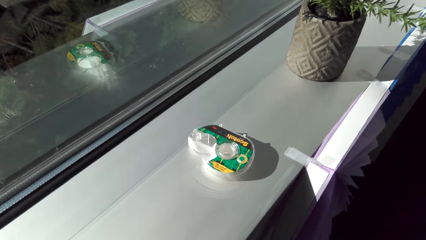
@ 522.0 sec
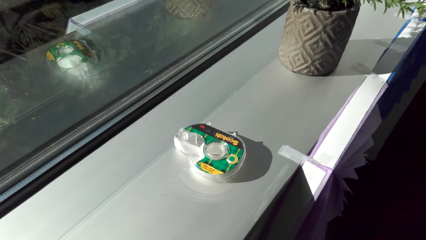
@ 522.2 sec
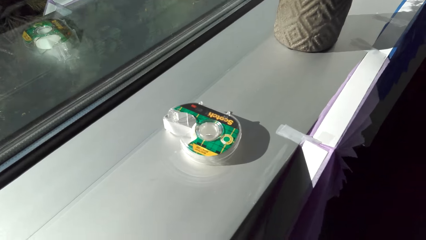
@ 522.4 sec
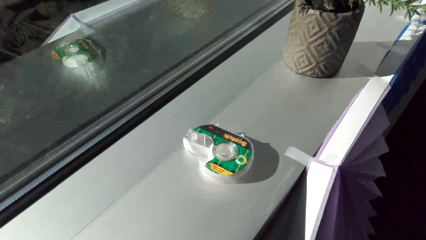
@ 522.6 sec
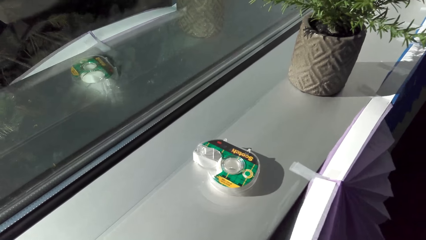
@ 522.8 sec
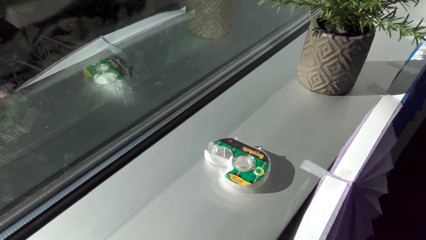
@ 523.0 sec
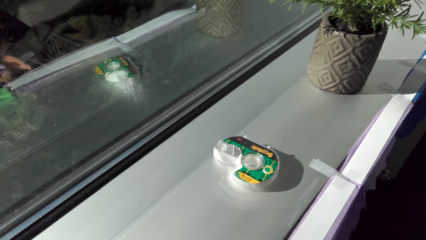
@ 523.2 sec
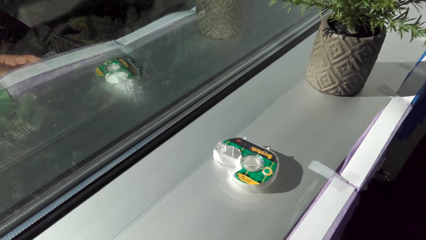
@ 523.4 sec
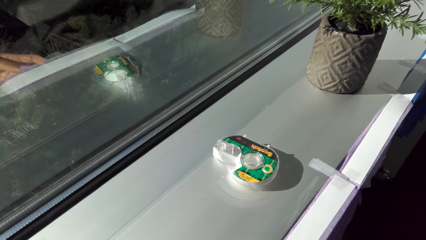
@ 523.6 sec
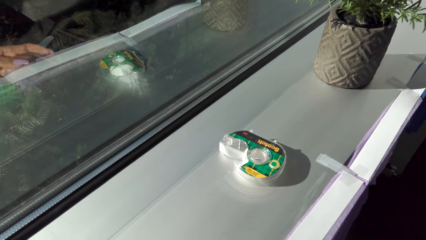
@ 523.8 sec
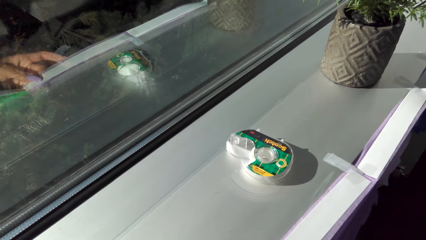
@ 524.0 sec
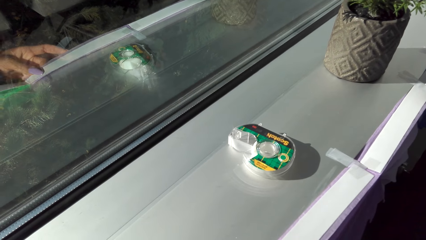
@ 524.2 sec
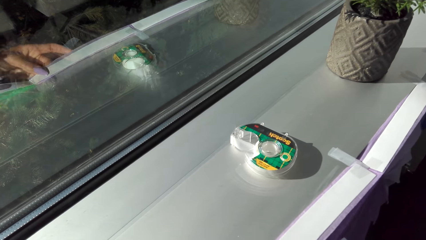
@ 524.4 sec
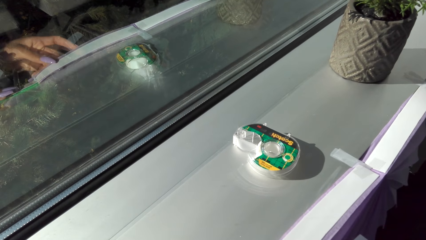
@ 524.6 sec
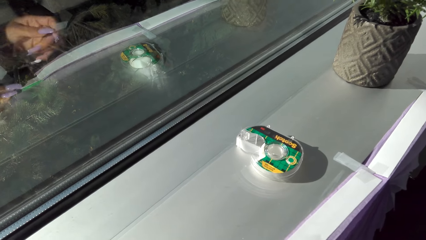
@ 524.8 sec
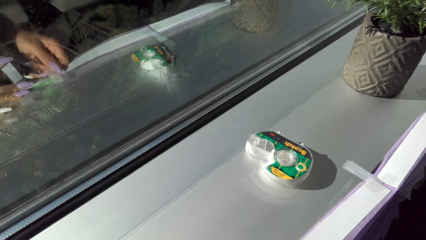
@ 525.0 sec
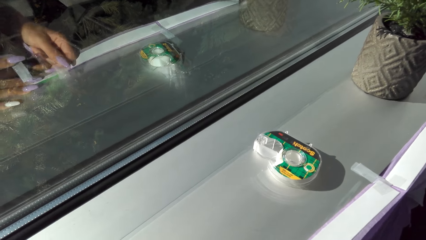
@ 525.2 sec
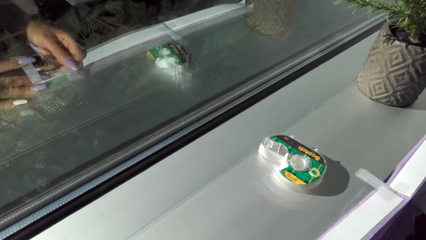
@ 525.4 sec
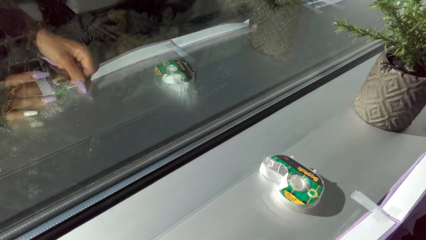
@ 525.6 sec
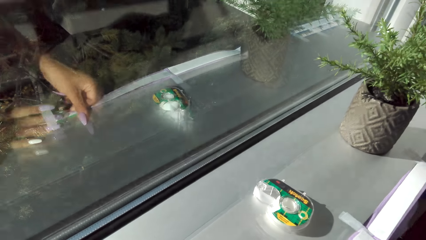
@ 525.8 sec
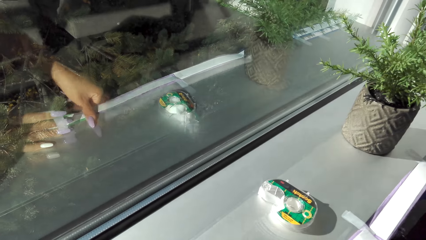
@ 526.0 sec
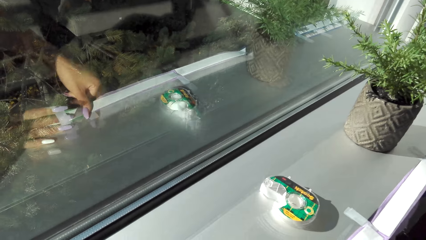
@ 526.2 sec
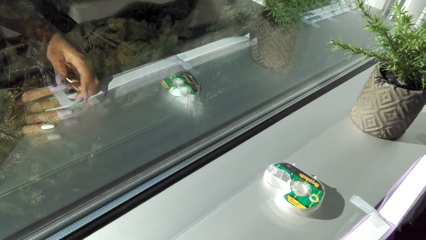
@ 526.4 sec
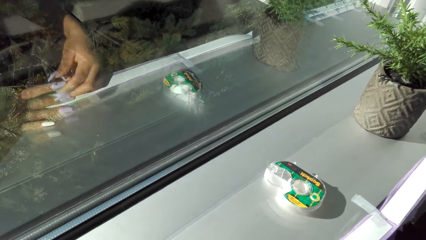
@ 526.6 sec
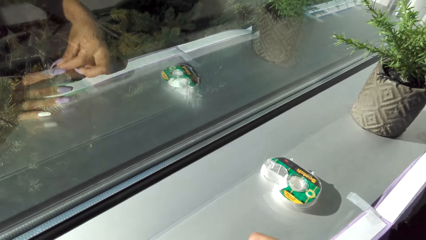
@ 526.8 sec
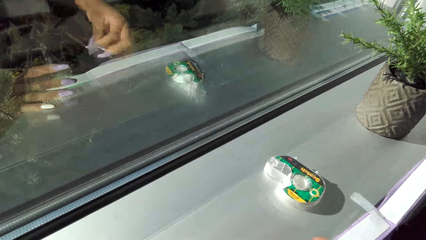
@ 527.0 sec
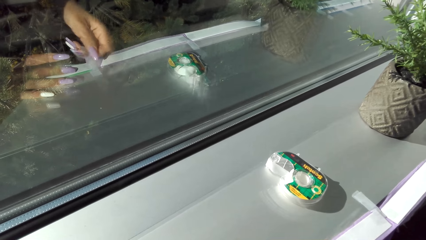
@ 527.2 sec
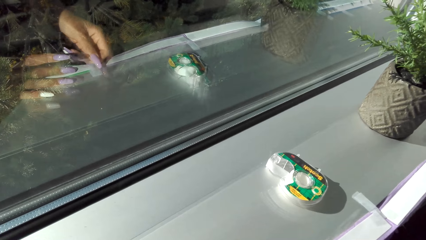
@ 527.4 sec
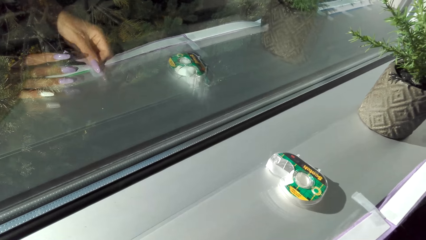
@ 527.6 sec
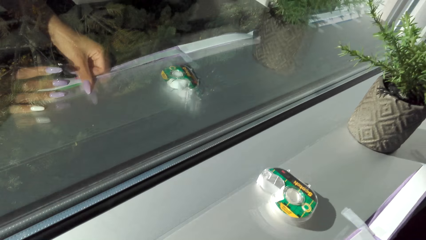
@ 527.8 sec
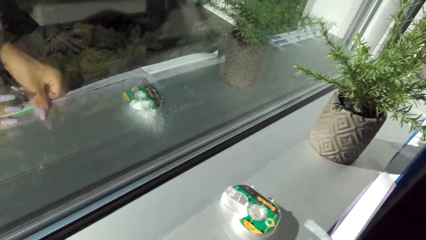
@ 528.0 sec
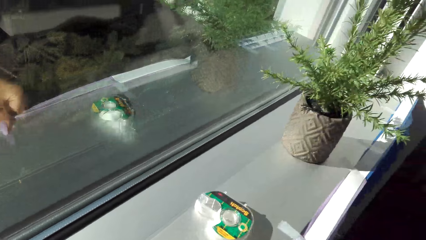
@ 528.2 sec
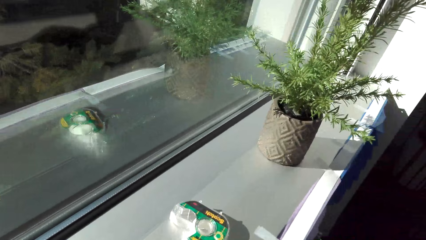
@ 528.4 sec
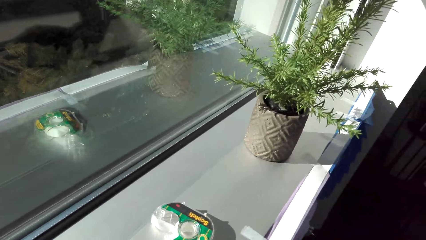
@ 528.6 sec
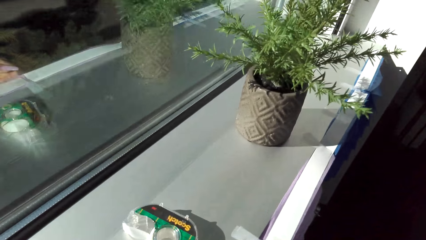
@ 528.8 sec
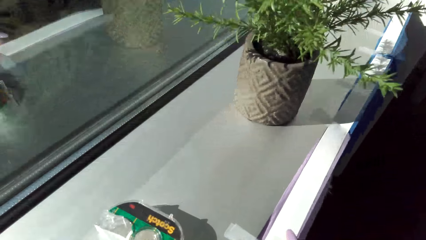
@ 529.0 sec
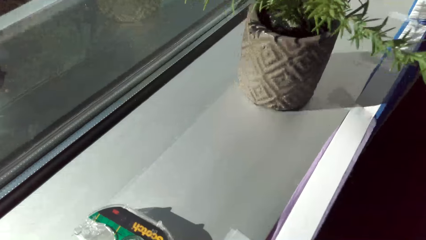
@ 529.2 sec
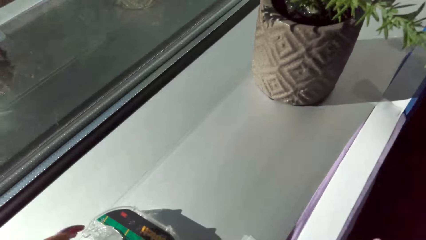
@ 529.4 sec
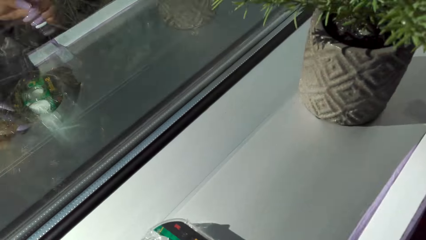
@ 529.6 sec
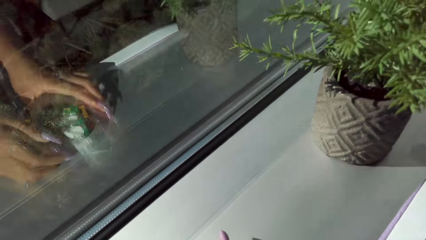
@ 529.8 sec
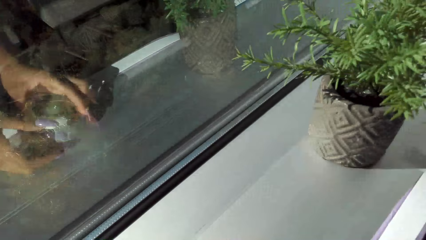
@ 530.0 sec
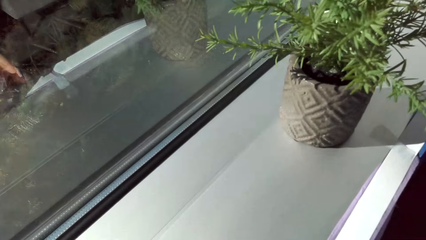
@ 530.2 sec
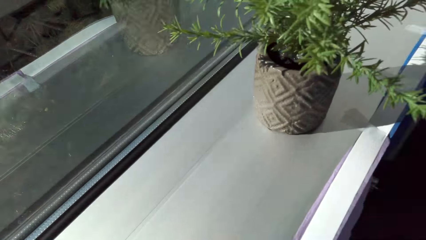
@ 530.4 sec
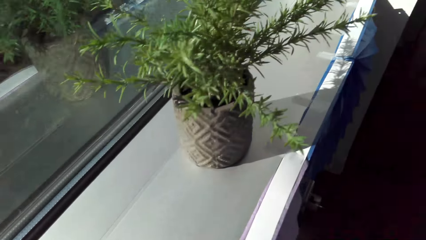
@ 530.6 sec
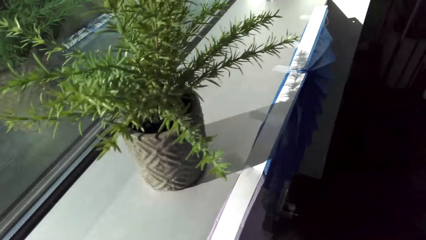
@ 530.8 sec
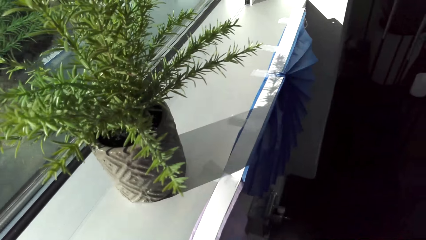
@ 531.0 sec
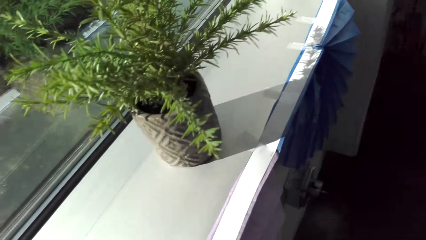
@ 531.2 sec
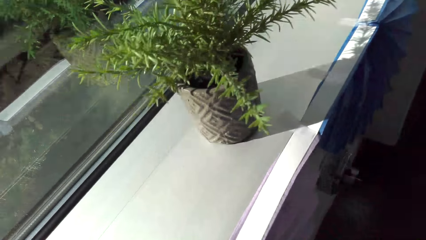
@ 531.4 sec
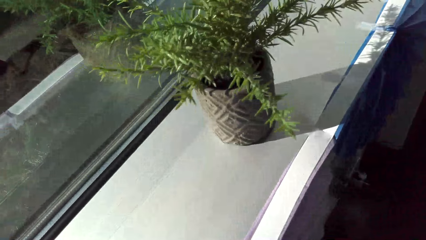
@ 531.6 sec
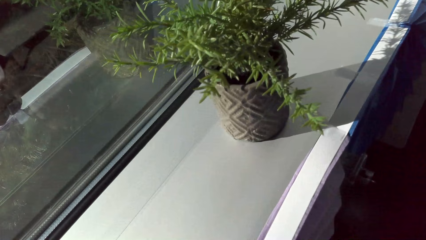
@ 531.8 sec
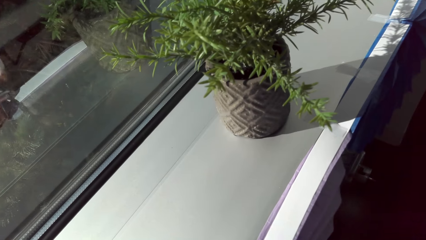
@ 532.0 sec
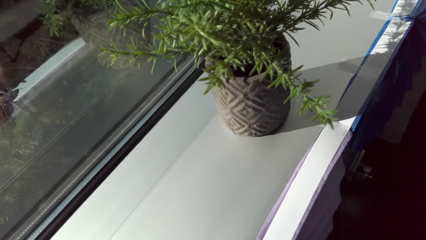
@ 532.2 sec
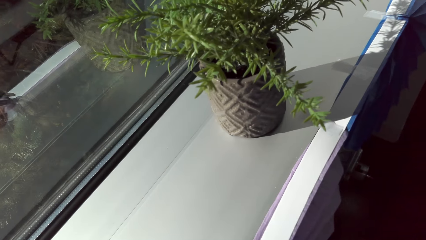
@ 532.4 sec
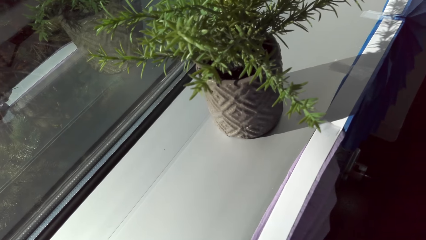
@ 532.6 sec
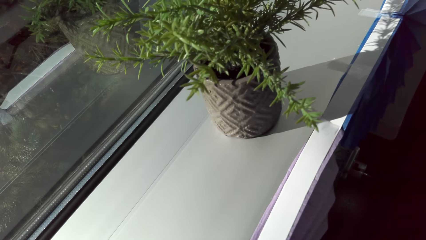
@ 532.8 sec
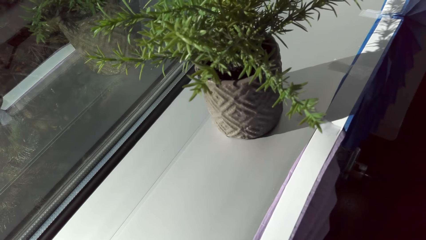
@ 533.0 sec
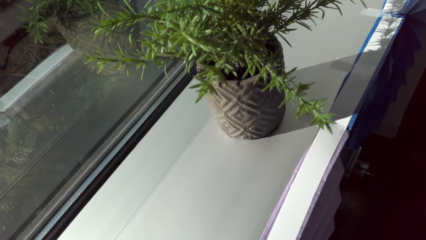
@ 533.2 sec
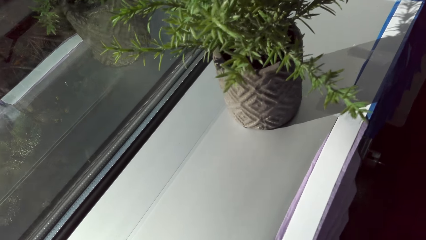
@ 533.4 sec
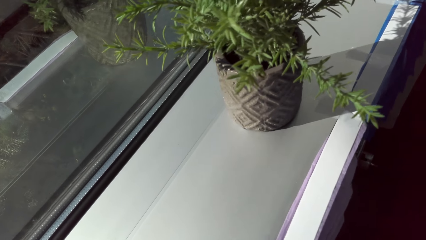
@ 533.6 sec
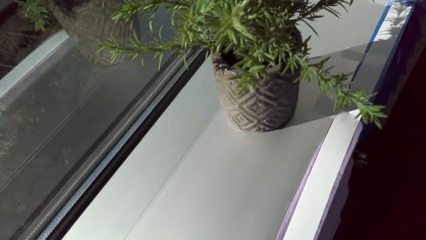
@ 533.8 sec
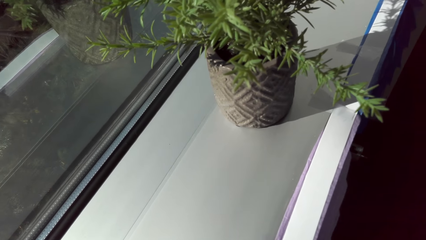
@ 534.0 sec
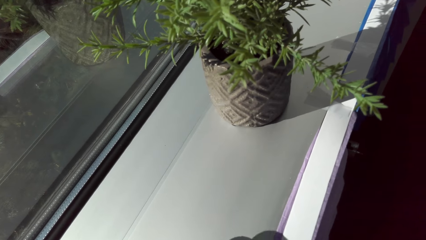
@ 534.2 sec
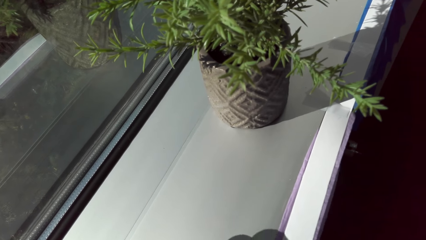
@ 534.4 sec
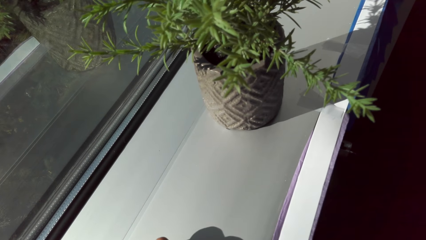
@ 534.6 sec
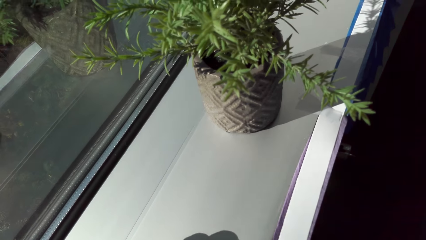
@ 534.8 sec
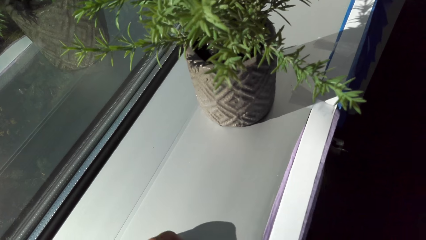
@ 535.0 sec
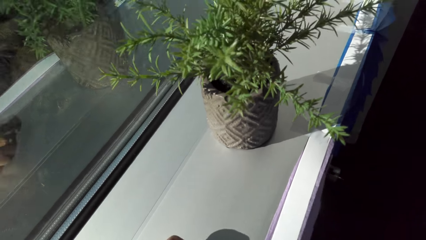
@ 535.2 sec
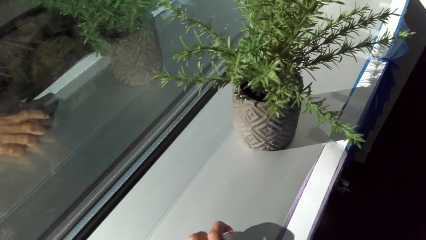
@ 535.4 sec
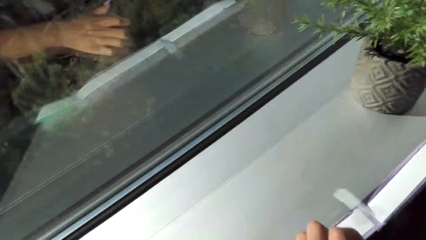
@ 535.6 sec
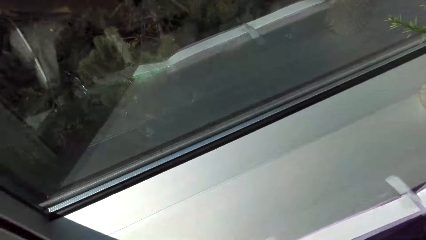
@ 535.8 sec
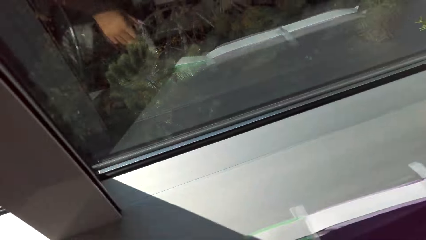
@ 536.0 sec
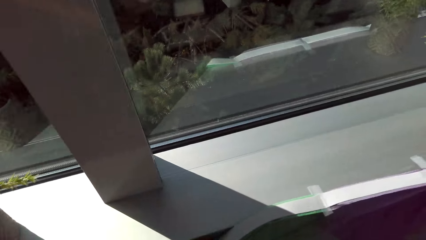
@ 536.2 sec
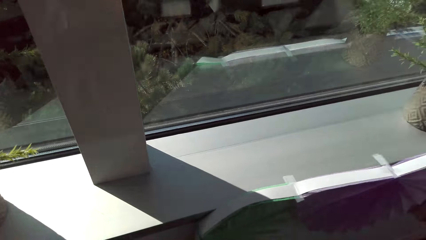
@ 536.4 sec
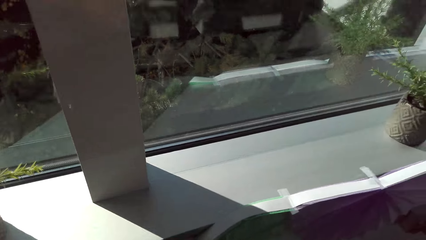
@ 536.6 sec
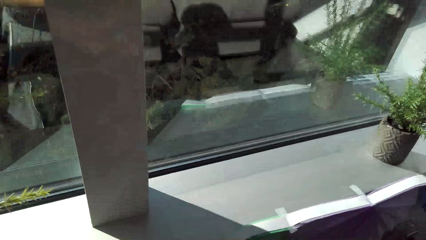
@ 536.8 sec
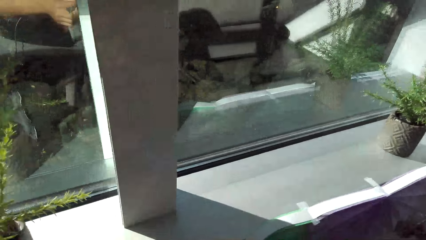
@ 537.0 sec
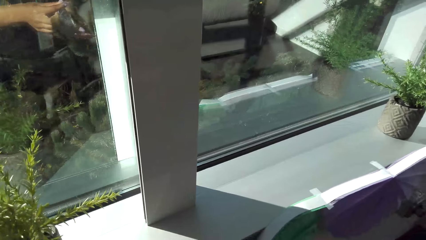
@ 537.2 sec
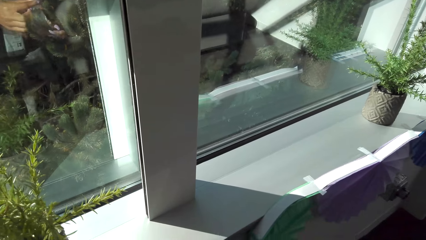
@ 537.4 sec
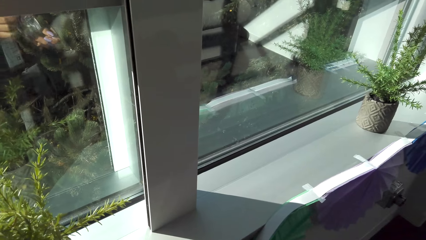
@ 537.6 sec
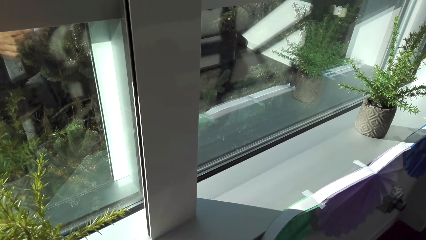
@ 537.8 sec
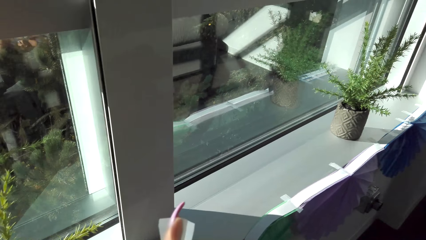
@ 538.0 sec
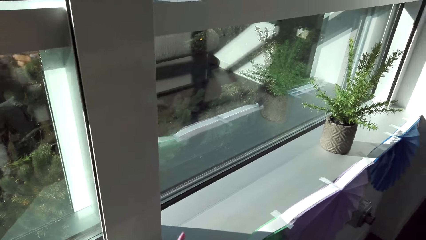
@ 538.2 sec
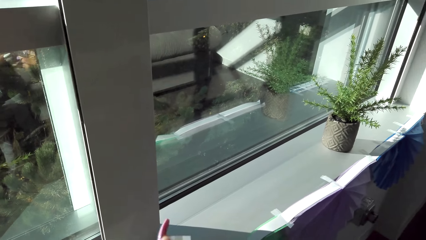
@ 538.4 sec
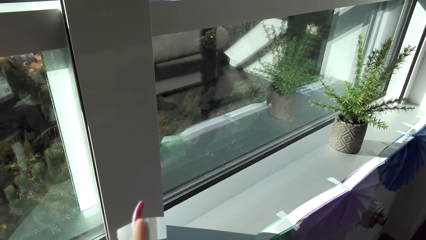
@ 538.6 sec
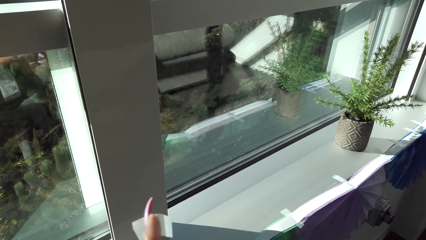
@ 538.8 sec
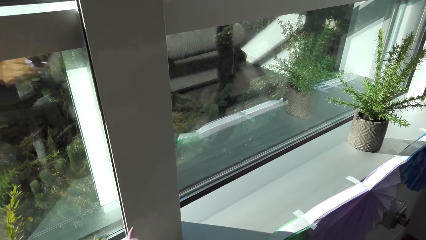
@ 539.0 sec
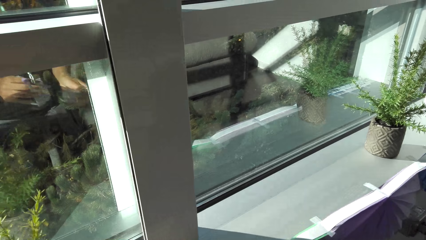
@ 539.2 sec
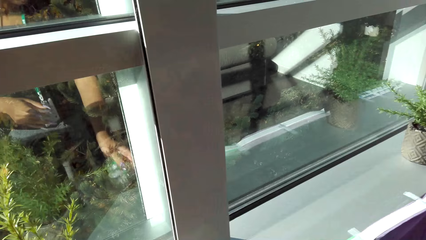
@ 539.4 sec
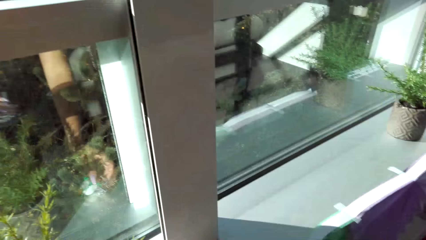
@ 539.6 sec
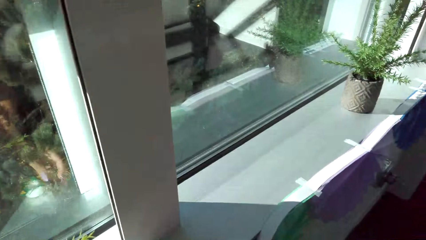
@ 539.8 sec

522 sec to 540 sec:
The camera wearer picks up the masking tape.
